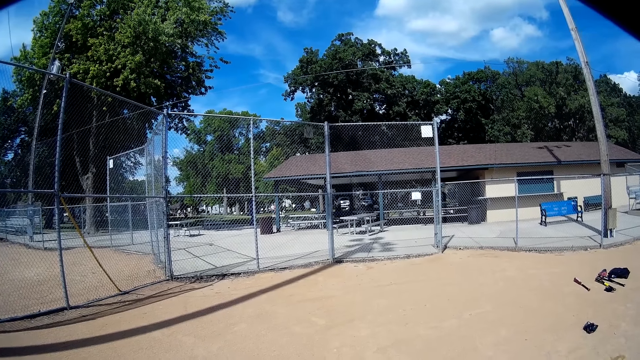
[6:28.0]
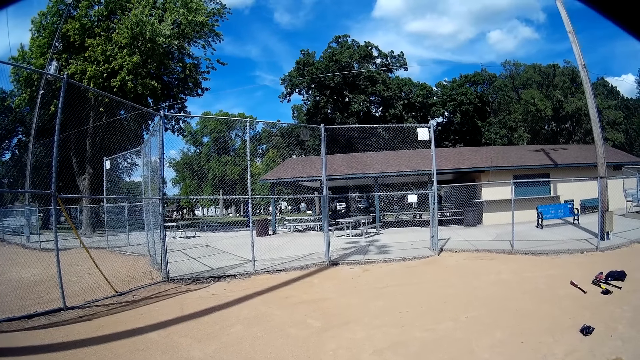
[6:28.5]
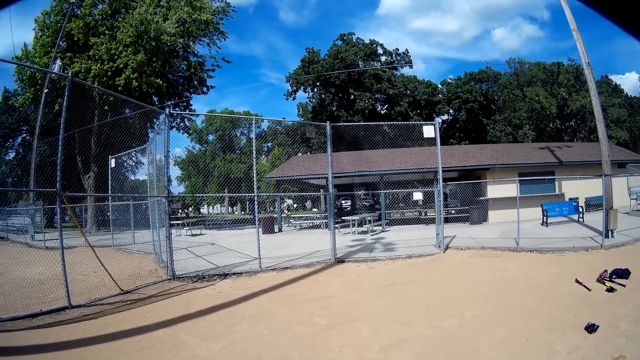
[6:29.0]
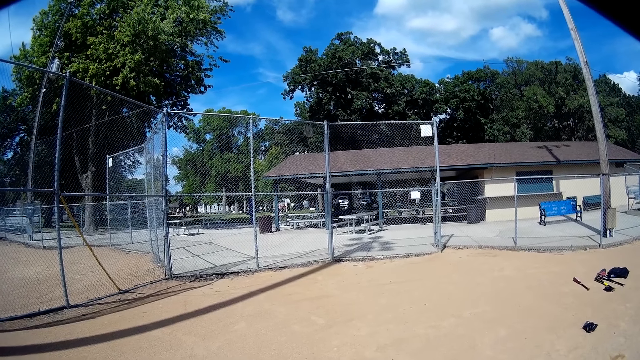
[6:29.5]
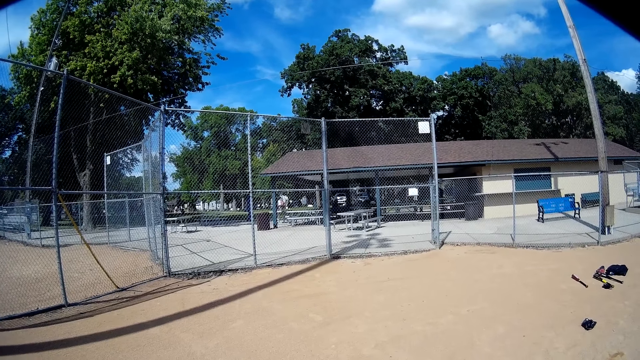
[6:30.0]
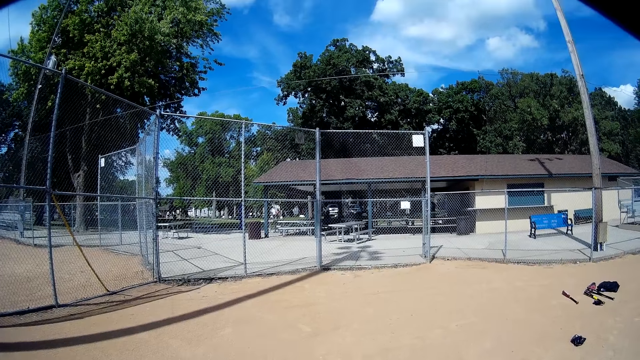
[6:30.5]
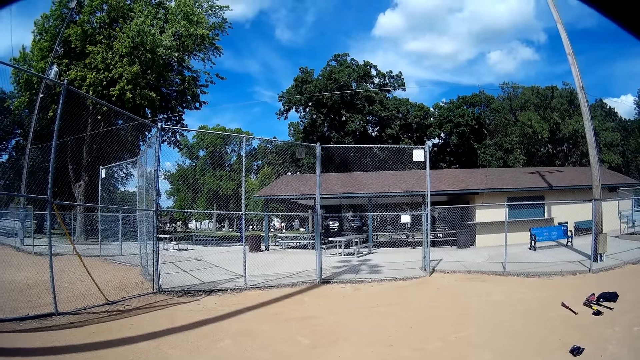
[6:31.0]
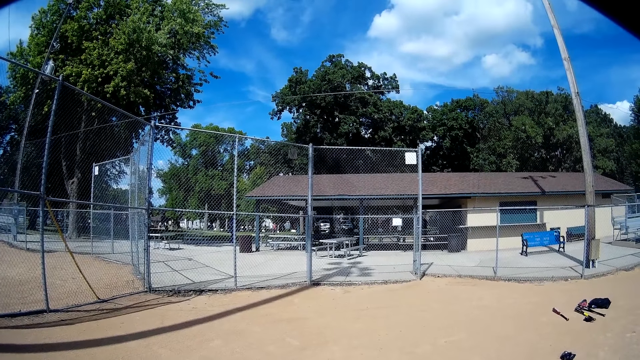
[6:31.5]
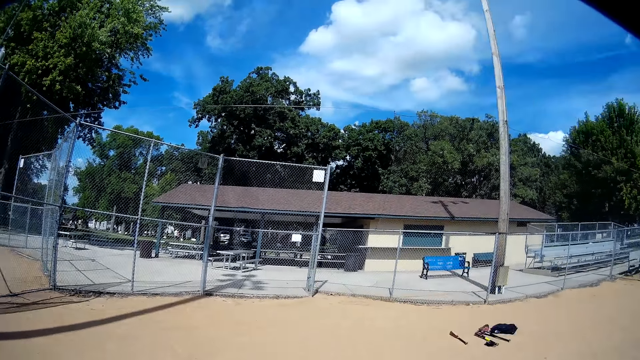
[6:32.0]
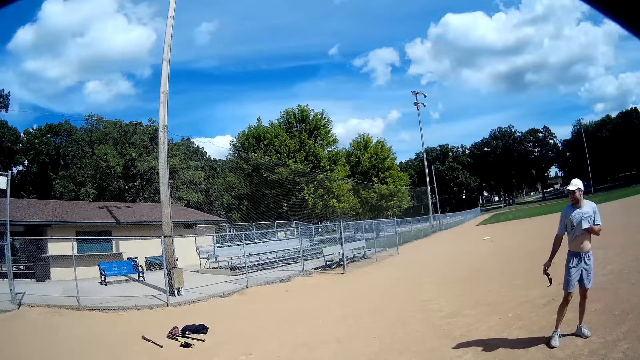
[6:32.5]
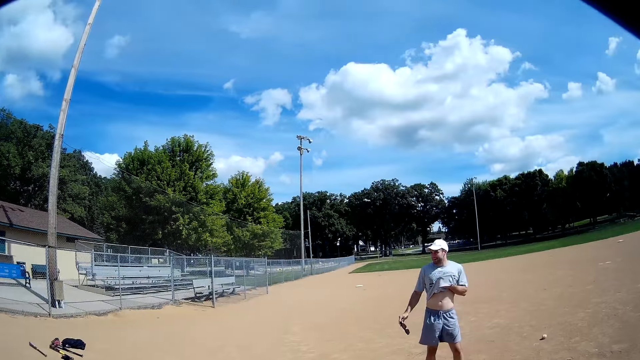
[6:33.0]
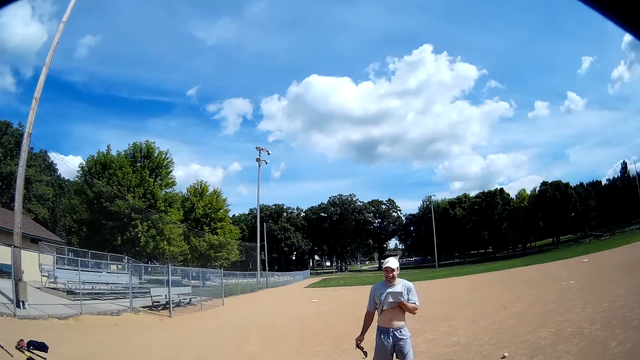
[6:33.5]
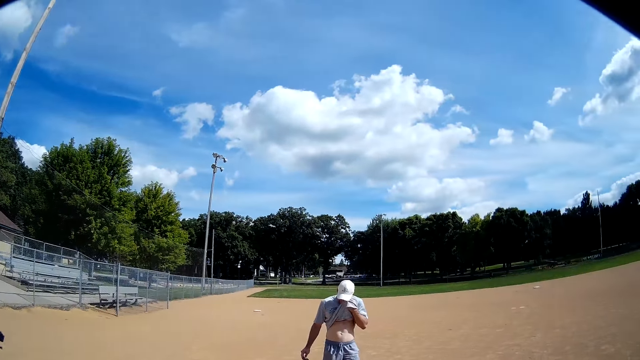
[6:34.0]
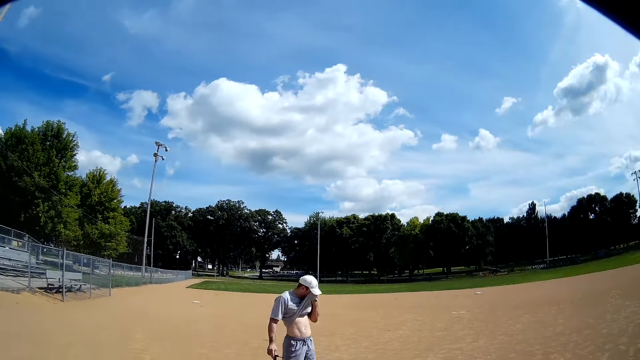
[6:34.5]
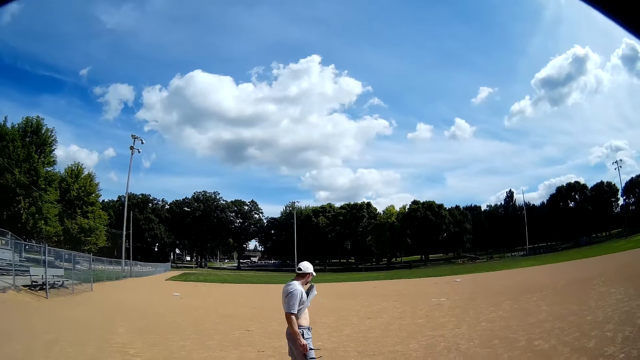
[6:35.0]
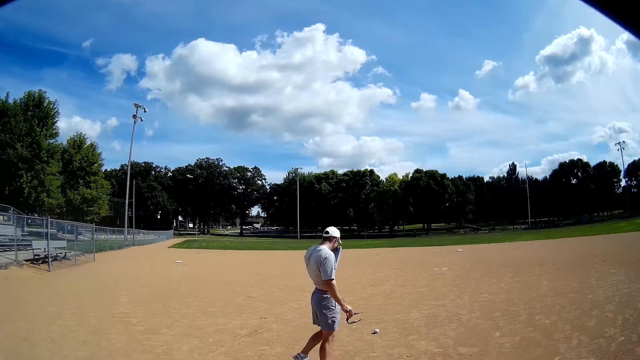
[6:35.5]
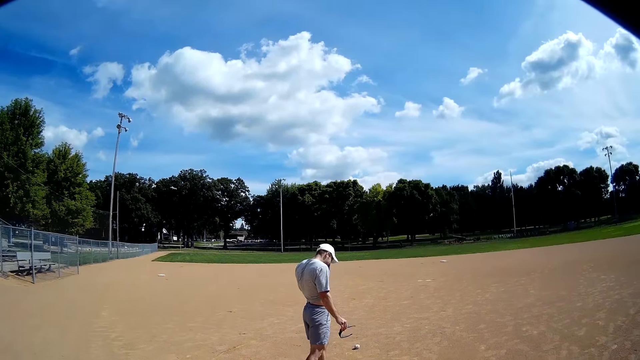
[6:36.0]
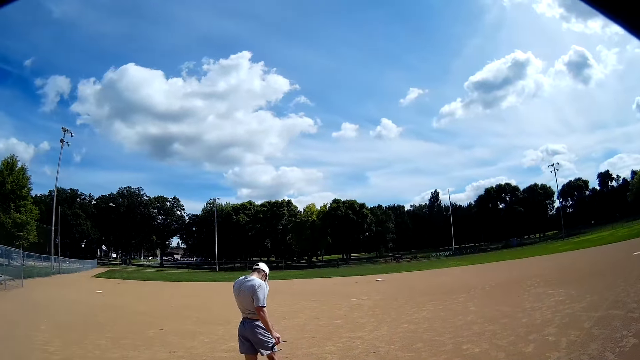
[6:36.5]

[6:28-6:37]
The camera wearer talks. A man cleans his face with his shirt.

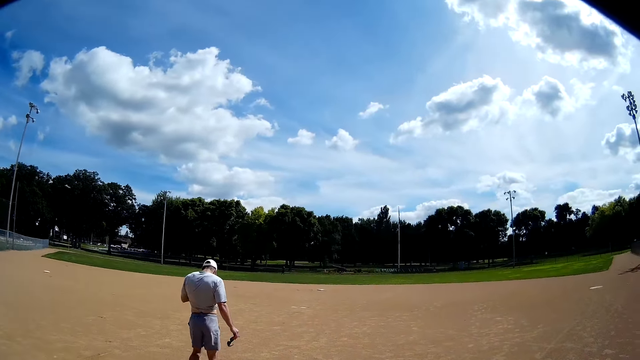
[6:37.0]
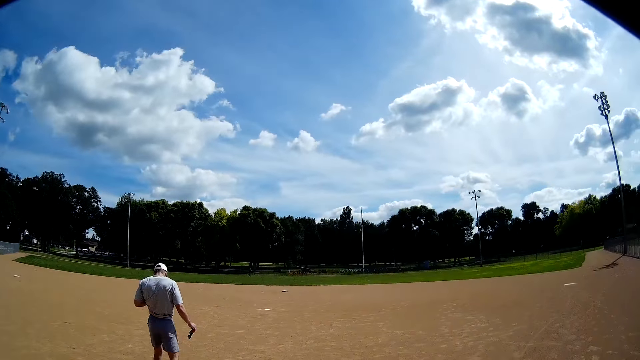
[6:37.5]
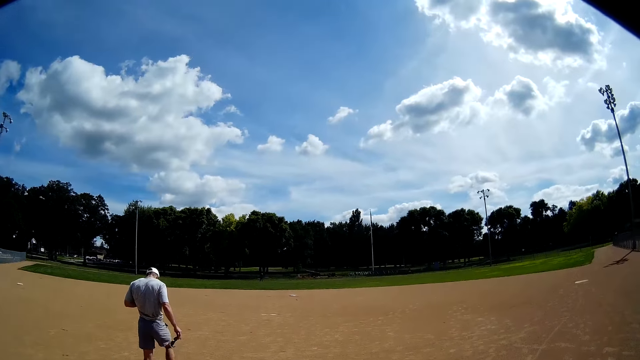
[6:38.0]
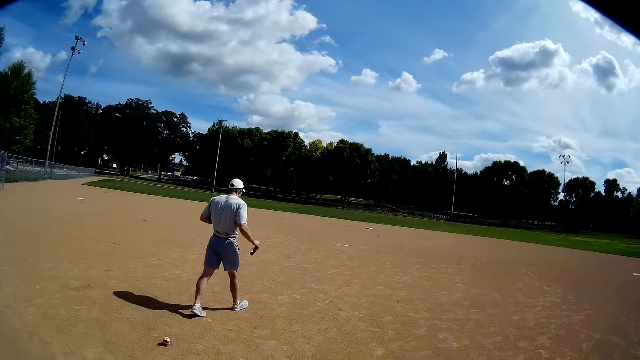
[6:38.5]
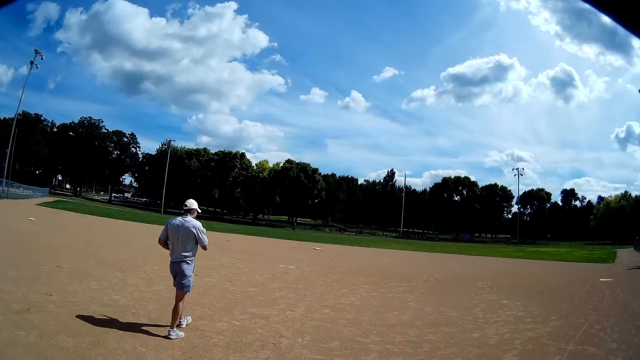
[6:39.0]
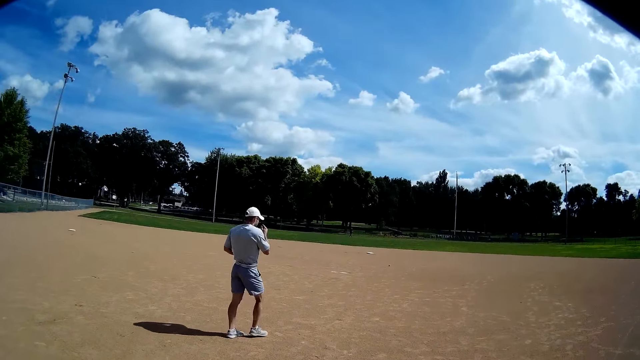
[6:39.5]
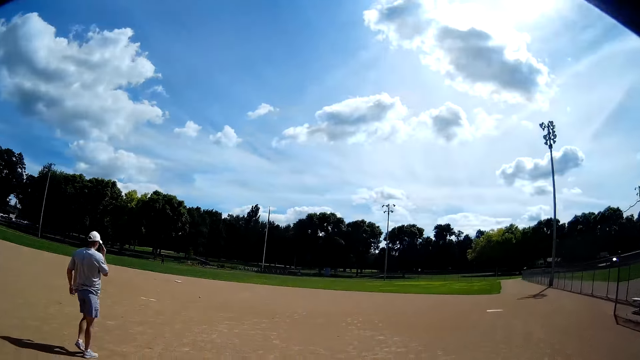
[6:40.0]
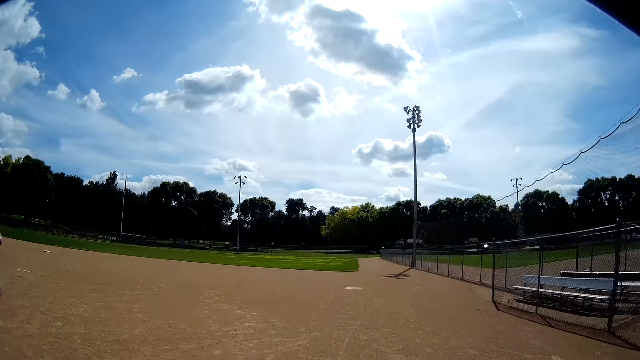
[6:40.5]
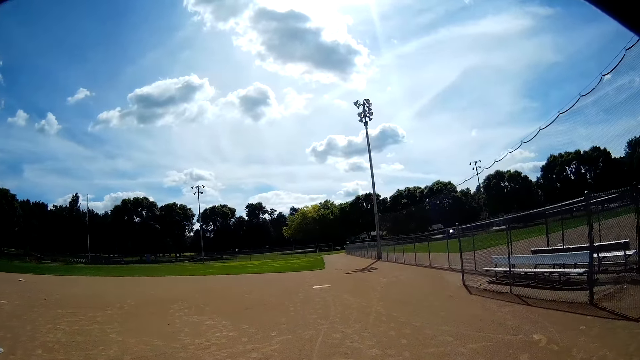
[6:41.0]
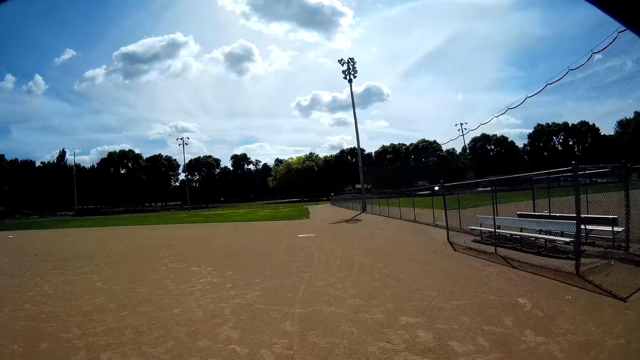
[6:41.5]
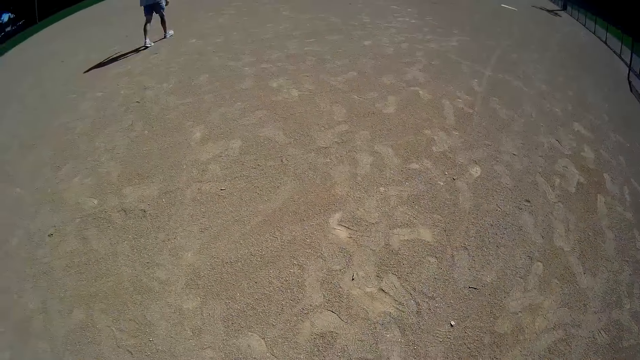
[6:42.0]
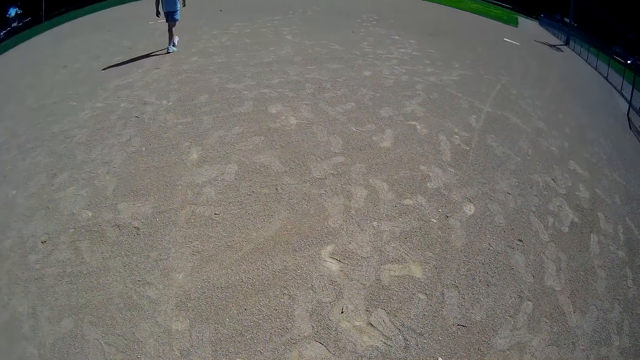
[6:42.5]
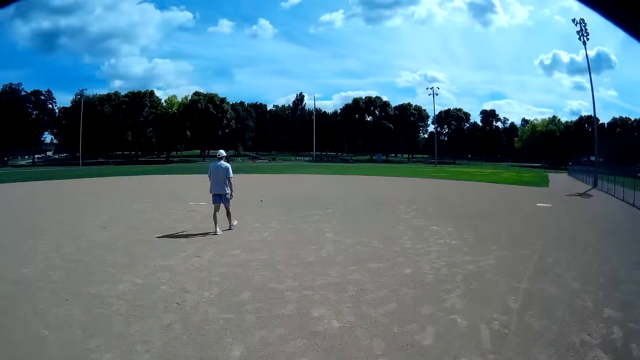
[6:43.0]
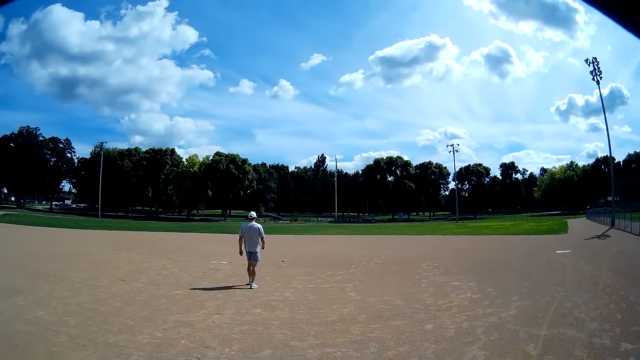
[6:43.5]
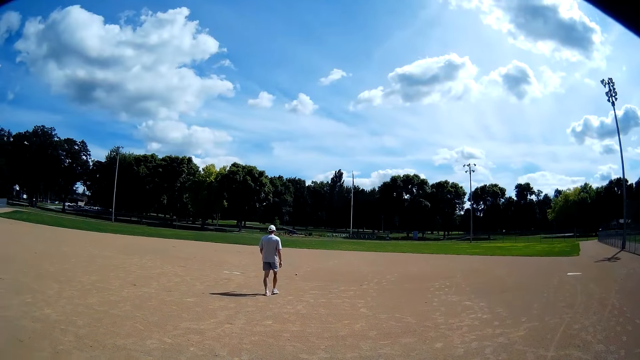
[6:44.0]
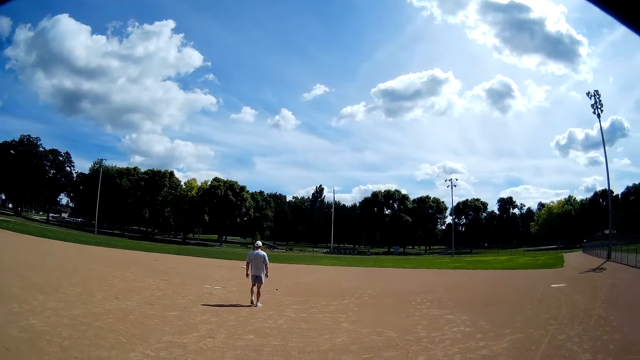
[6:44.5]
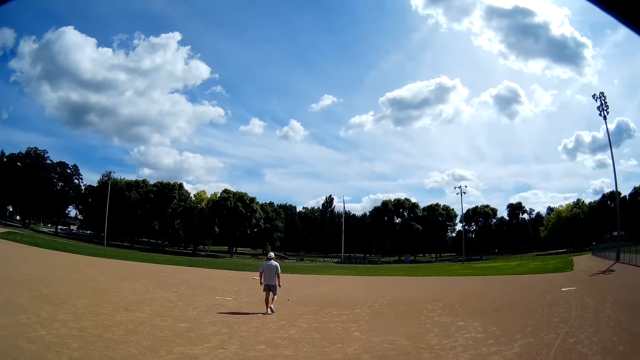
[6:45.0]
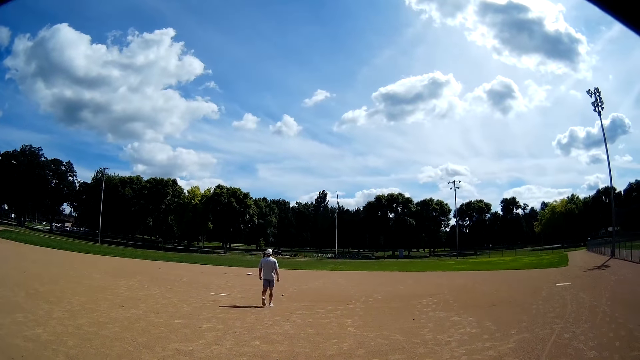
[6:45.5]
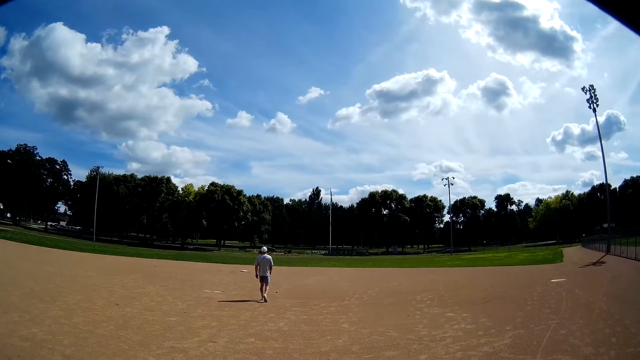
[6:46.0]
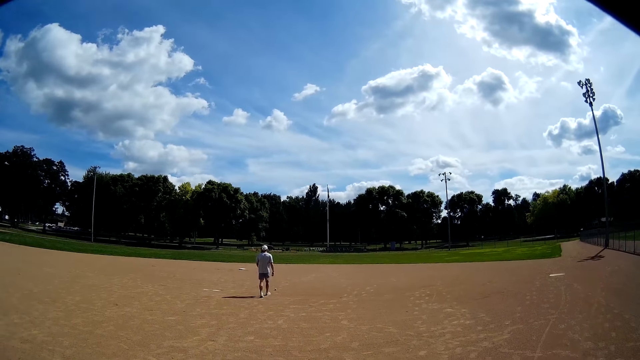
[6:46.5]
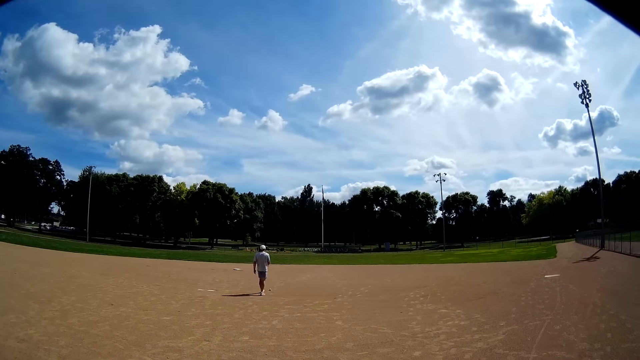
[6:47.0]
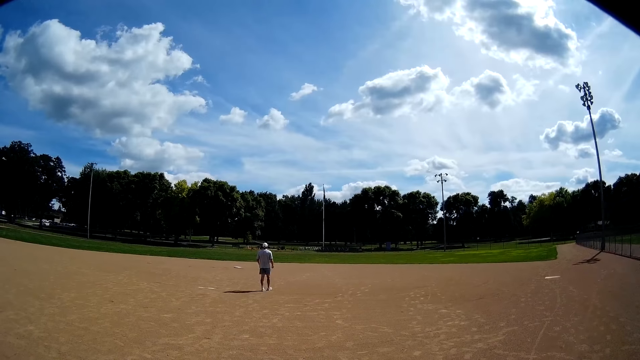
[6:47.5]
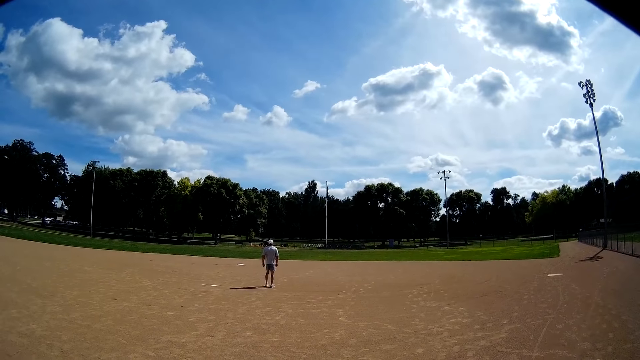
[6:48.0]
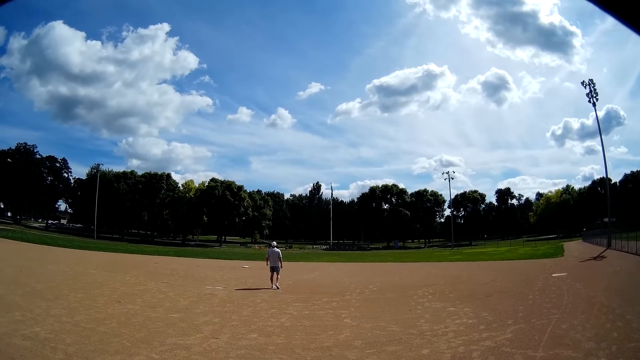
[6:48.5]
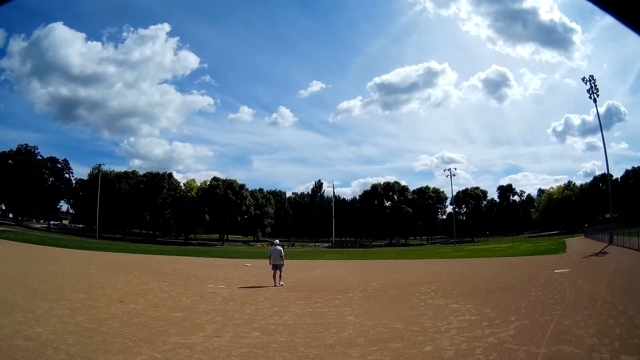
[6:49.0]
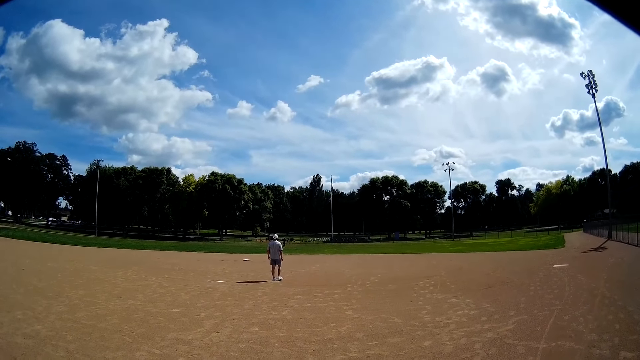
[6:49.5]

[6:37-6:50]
A man turns around and walks in the field. The man puts on his glasses. The camera wearer talks. The man walks. Another man walks in the field. The first man talks.
